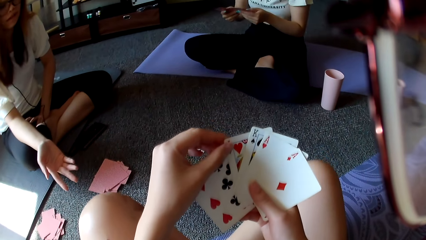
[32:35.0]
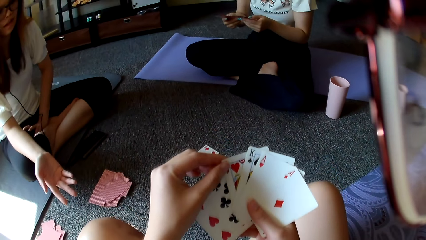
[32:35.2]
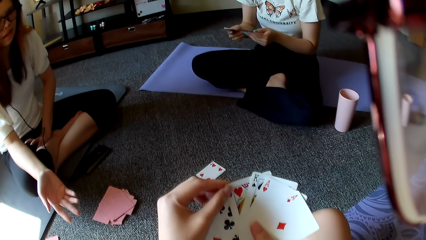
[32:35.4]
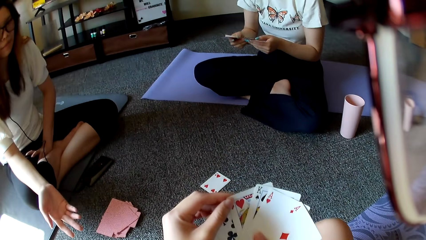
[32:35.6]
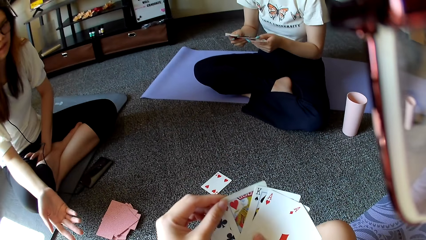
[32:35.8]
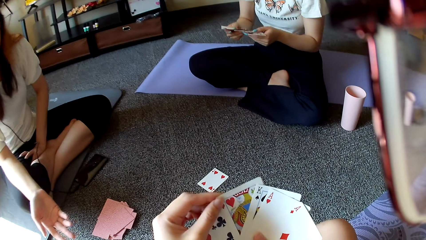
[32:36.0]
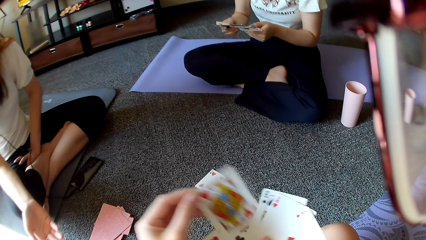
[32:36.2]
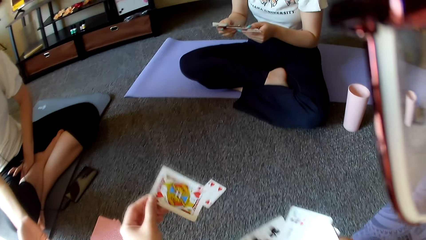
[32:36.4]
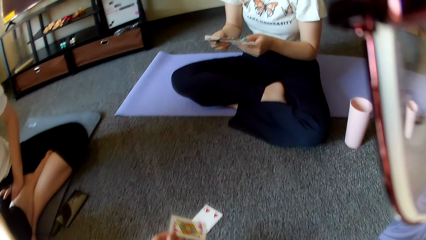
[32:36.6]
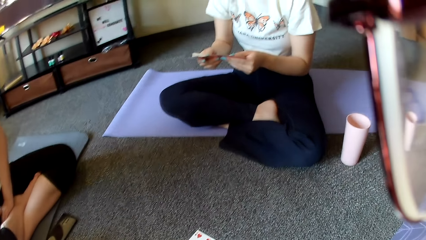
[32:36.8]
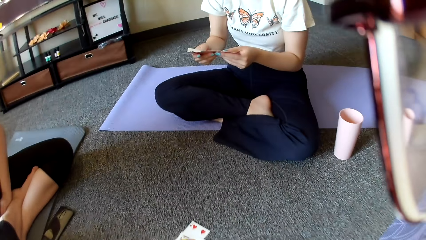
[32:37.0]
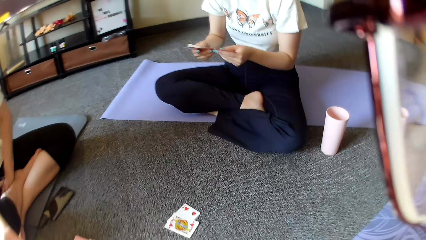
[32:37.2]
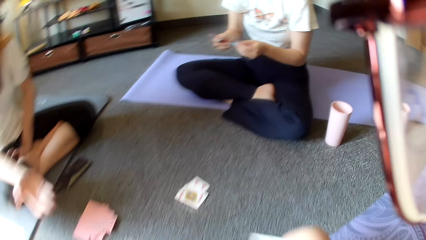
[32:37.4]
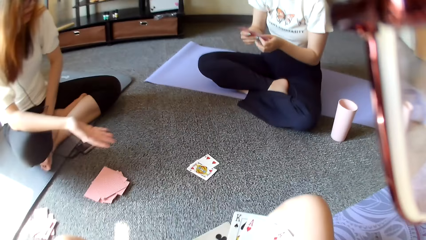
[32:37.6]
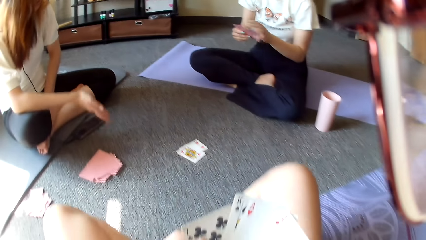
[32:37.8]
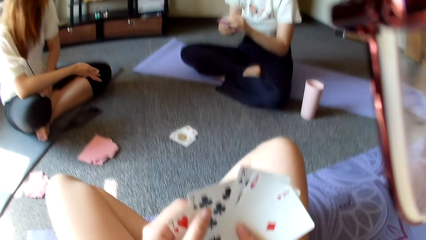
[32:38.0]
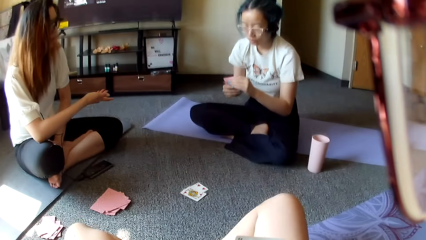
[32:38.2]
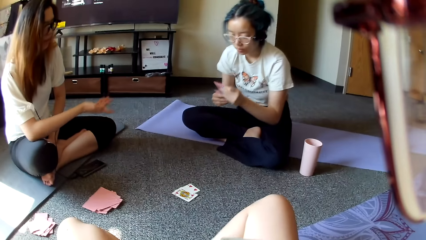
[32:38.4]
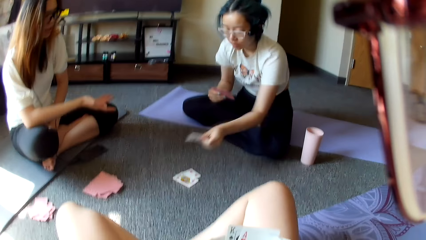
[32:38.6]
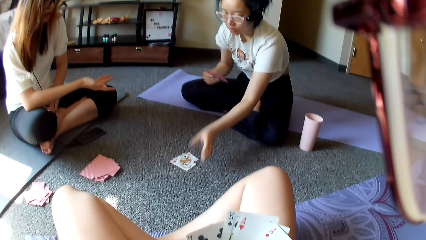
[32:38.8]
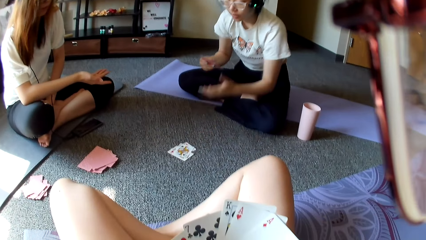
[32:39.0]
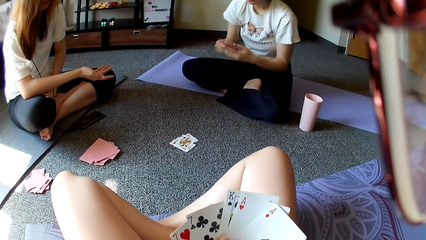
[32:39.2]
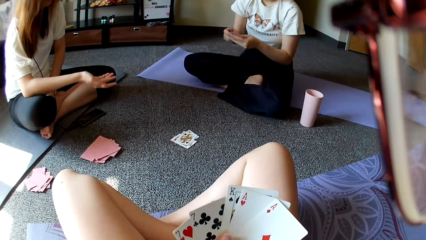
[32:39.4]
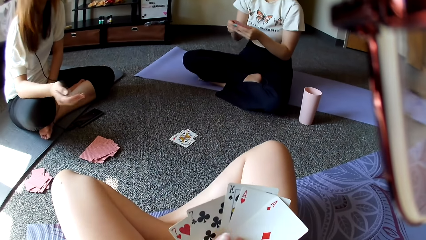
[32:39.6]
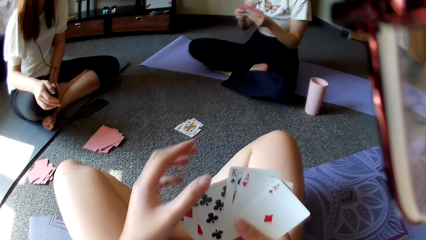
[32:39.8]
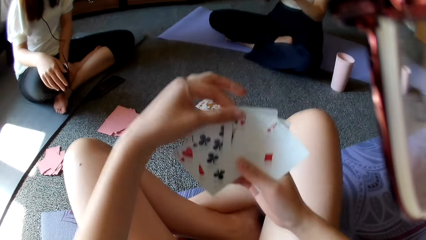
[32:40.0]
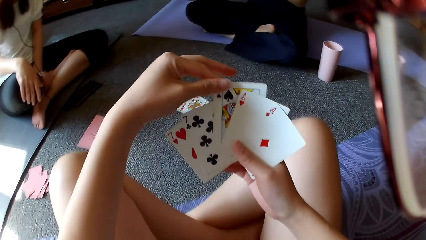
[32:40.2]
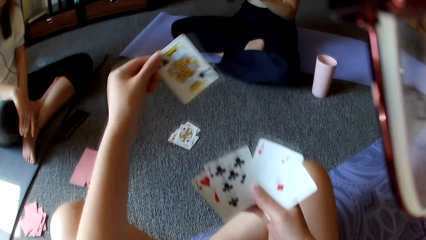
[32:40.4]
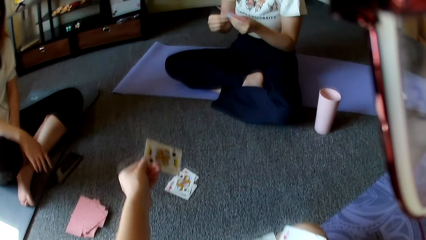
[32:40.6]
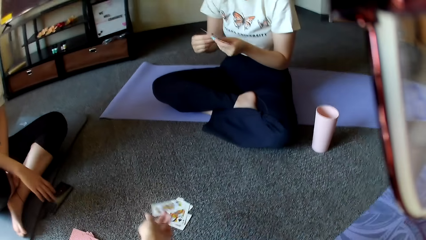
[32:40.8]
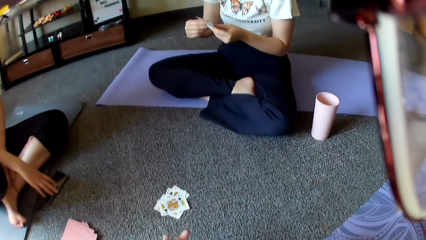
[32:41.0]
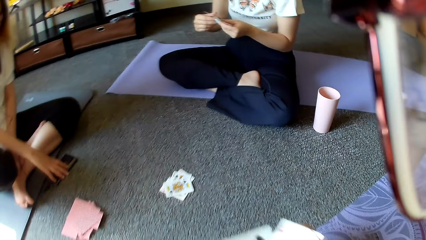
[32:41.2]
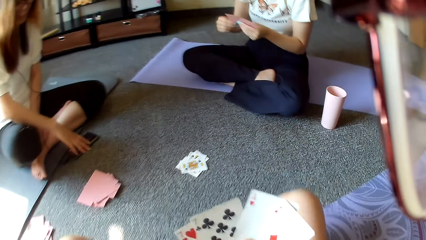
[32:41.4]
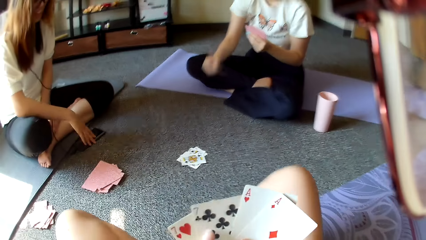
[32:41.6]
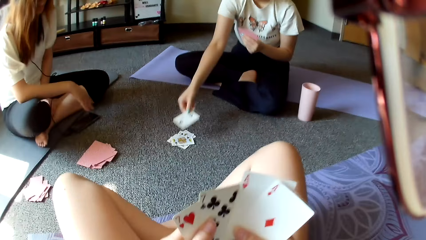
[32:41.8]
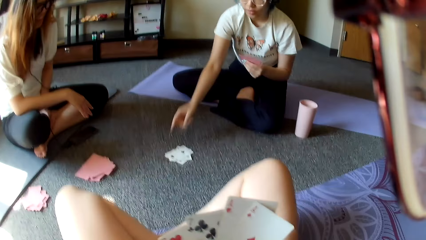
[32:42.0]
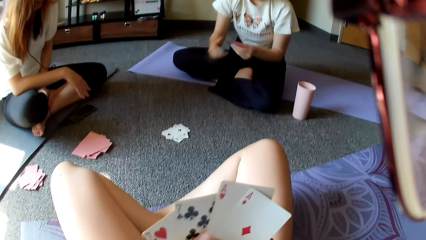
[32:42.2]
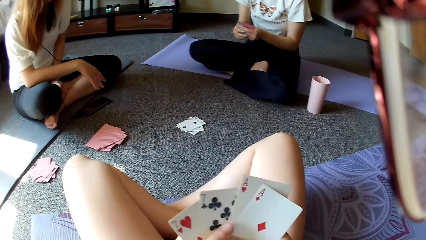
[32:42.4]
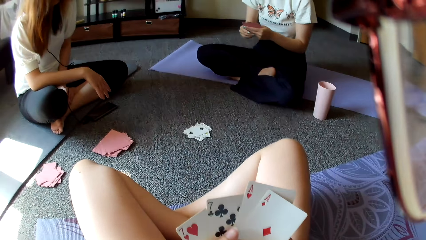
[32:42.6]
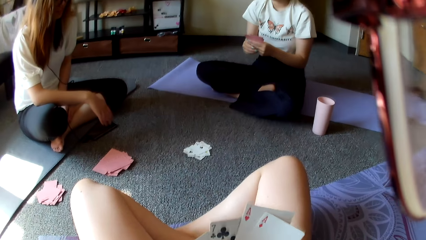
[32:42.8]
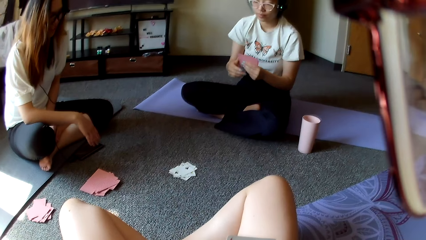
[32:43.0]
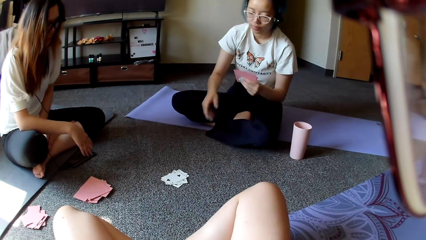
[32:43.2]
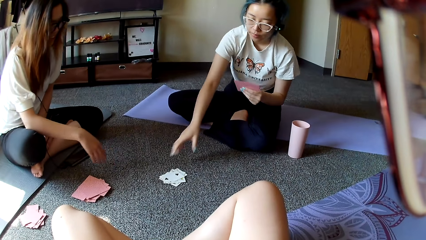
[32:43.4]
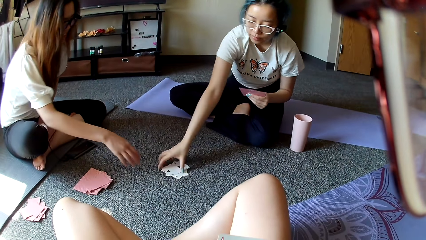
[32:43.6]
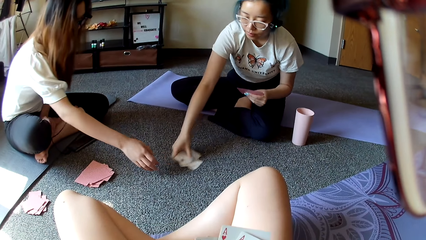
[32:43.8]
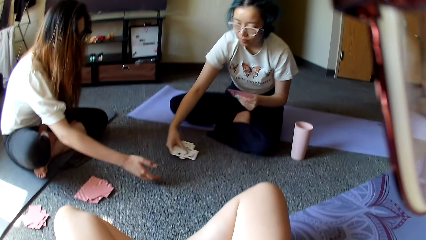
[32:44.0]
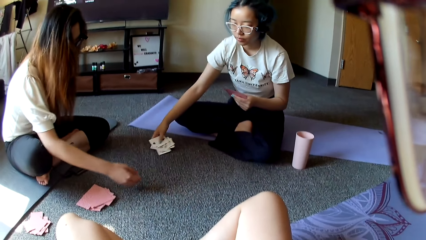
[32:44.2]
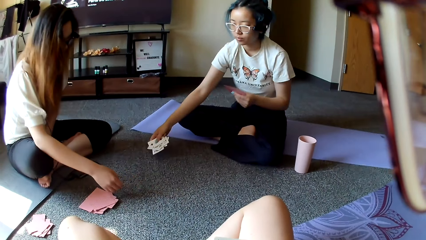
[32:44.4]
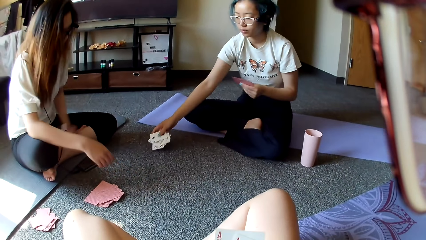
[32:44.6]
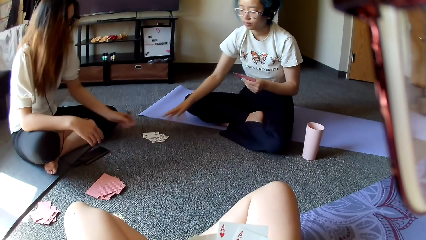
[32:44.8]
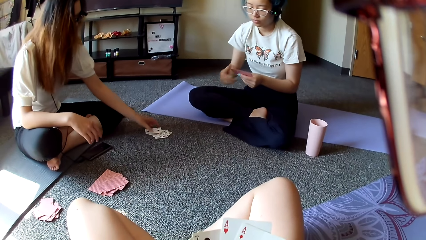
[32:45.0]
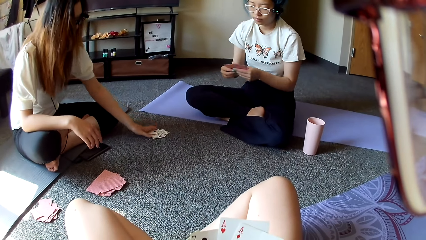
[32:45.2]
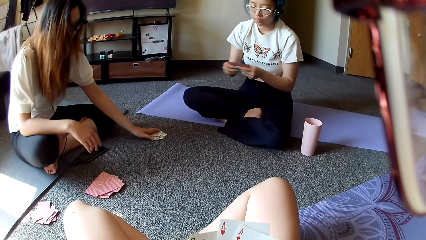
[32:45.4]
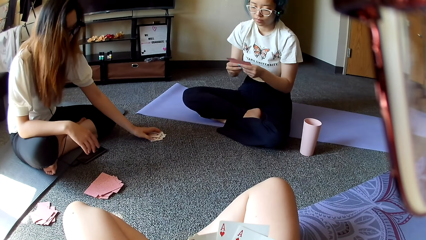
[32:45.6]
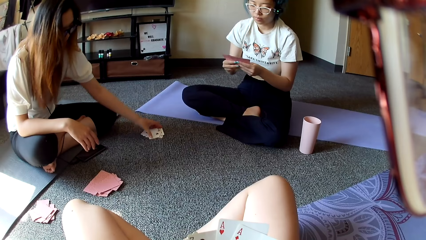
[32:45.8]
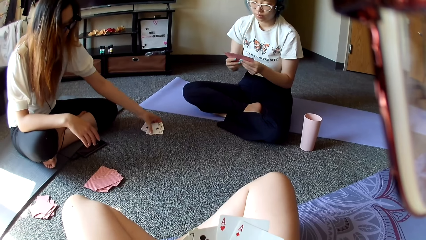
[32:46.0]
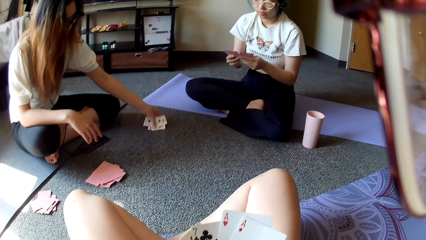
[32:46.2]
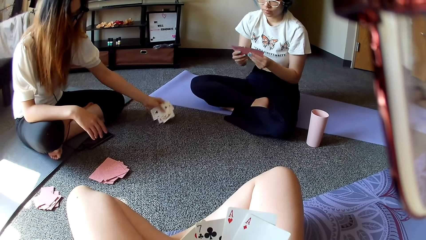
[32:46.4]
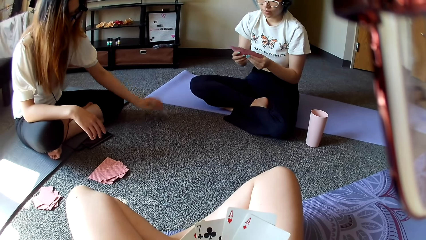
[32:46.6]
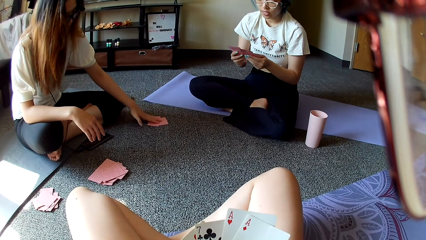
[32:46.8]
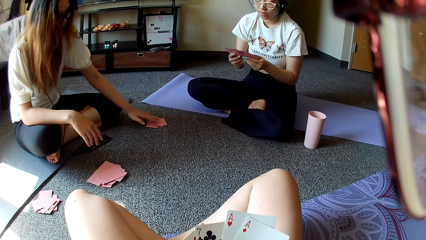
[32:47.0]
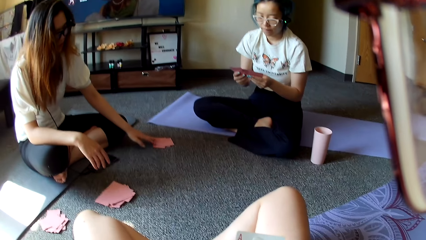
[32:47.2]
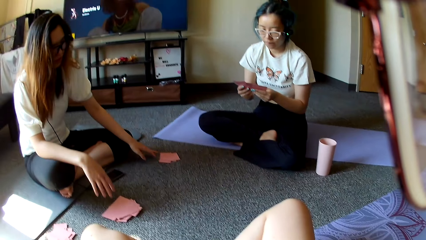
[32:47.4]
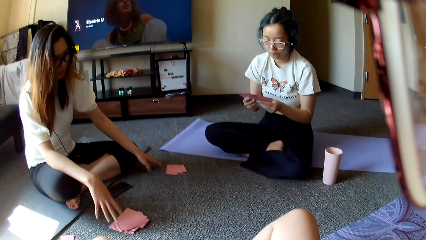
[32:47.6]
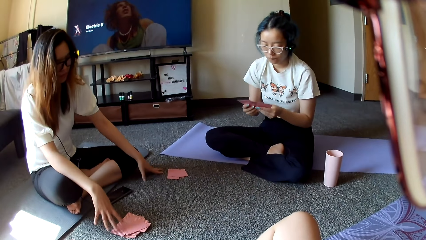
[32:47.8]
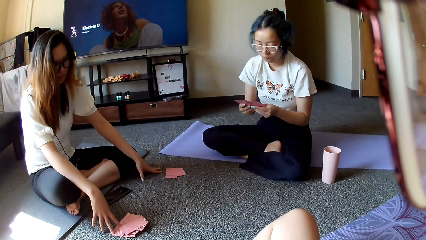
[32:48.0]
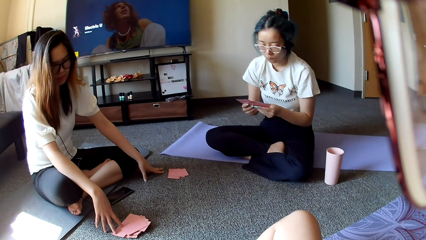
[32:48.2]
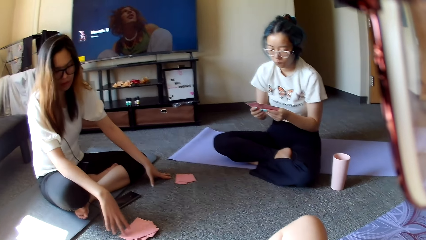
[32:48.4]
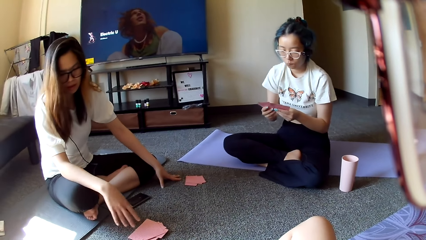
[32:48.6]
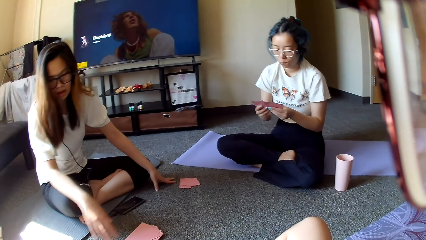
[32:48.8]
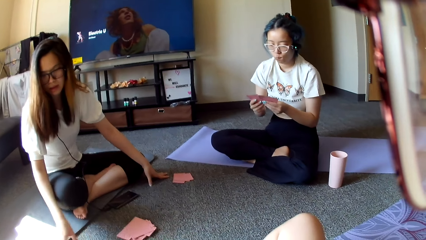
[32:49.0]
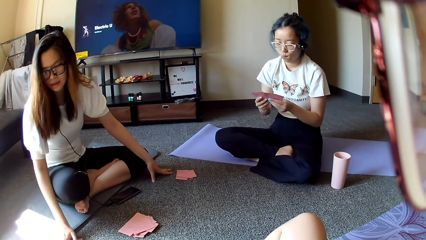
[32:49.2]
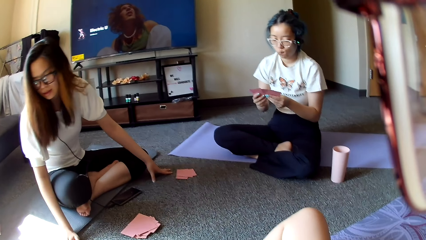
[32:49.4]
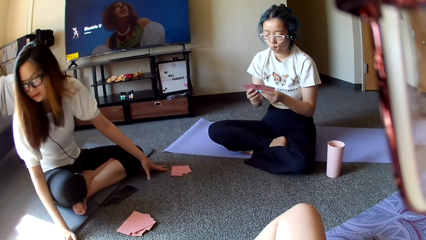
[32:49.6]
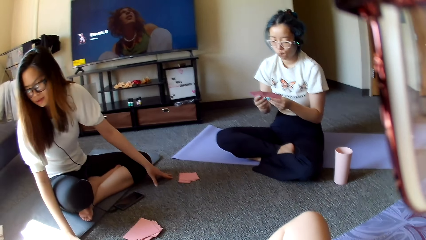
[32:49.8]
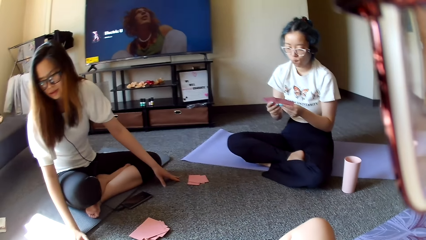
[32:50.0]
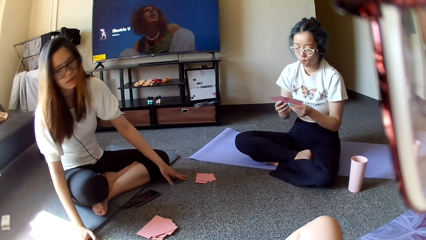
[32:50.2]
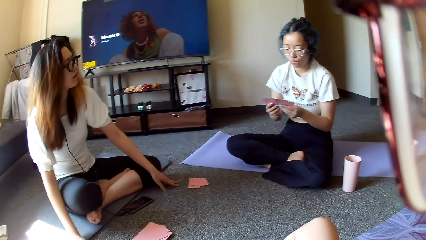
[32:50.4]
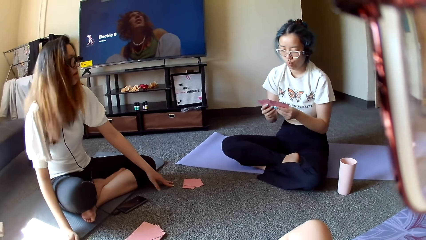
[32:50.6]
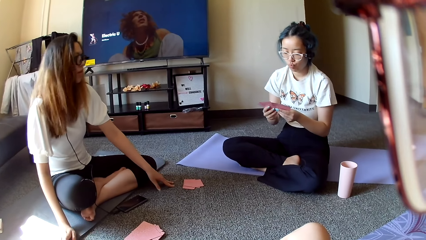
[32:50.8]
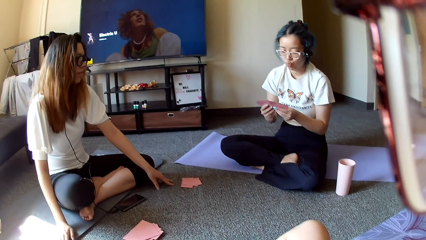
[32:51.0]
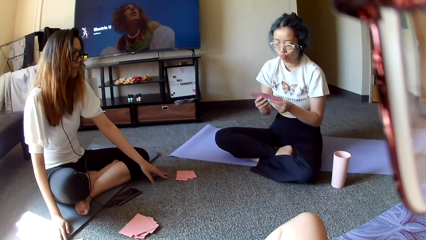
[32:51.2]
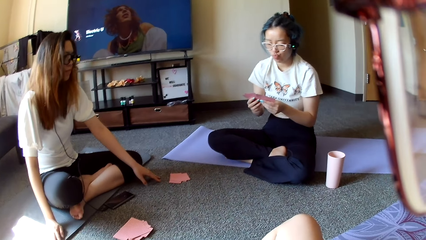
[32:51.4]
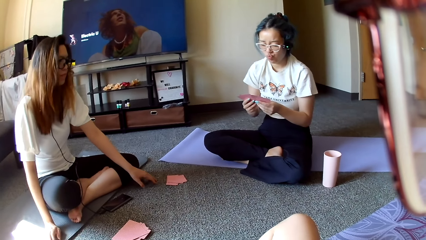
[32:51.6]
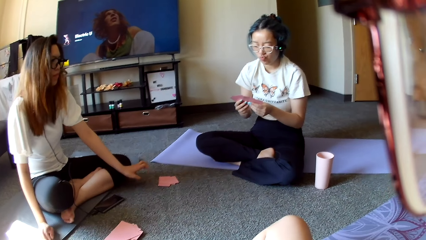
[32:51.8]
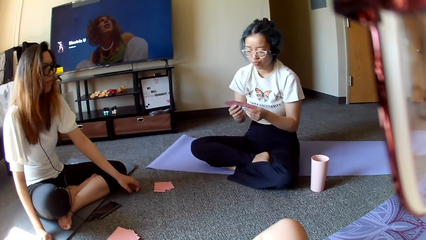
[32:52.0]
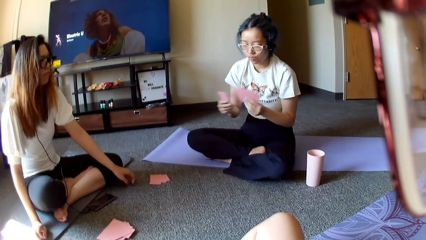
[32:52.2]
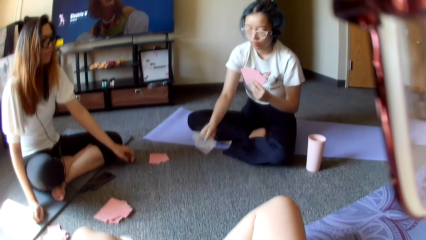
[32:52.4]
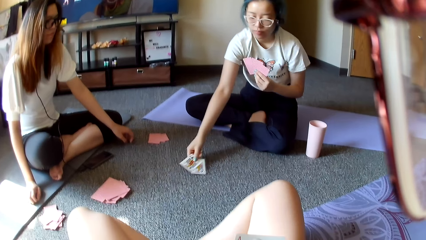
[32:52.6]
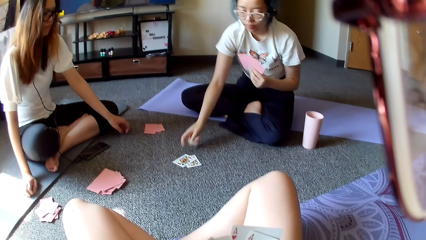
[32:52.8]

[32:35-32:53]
The camera wearer moves the hand. A woman moves the hand. The woman straightens the hand. The camera wearer places a card on the floor. They play poker. The woman moves the hand. Another woman plays poker. The other woman places a card on the floor. The camera wearer plays poker. They place cards on the floor. The other woman places a card on the floor. The other woman plays poker. The other woman drops the cards on the floor. The other woman collects the cards from the floor. The first woman turns the cards upside down. The first woman straightens the hand. The other woman places the cards on the floor. The first woman moves the hand on the floor. The first woman looks around.
